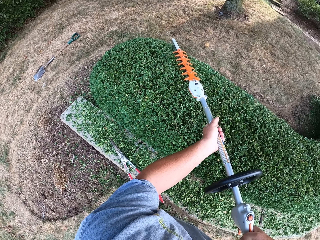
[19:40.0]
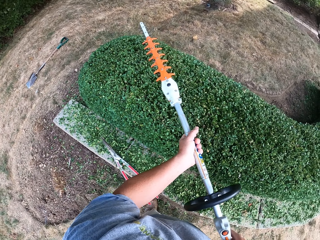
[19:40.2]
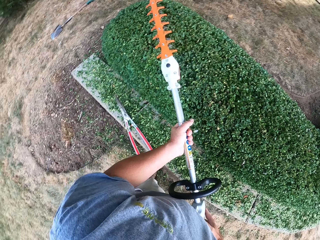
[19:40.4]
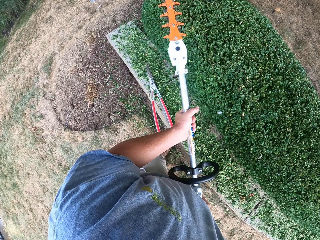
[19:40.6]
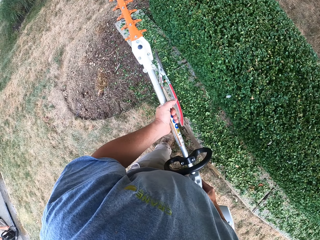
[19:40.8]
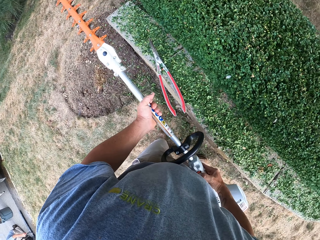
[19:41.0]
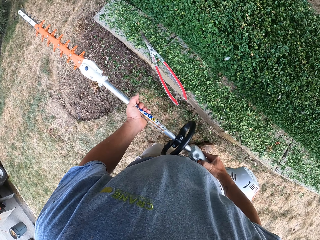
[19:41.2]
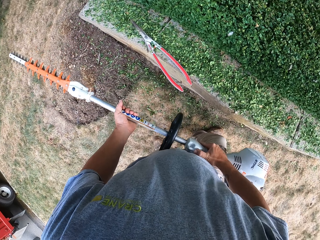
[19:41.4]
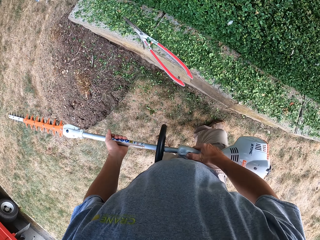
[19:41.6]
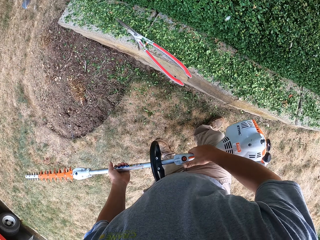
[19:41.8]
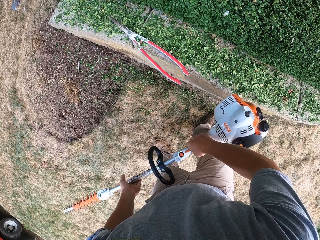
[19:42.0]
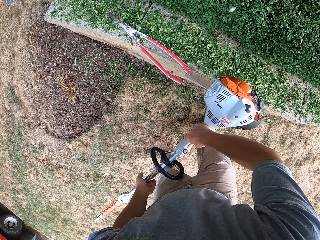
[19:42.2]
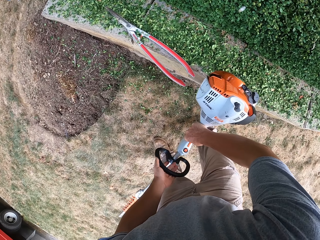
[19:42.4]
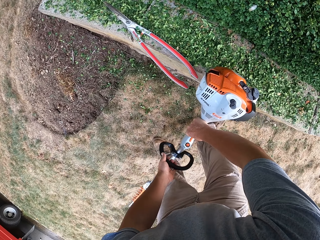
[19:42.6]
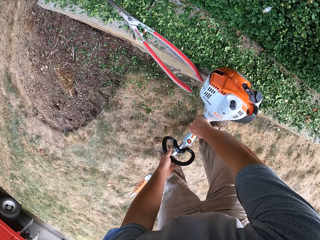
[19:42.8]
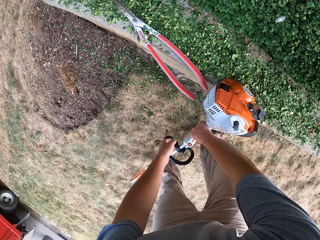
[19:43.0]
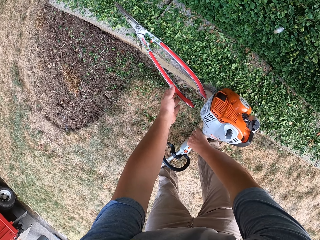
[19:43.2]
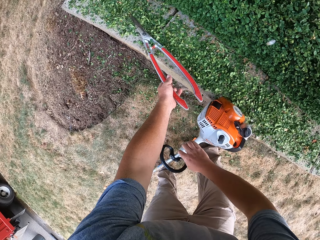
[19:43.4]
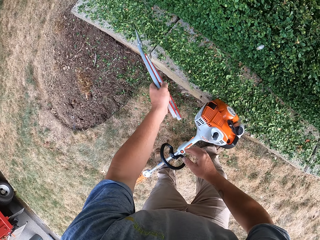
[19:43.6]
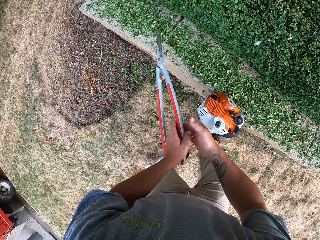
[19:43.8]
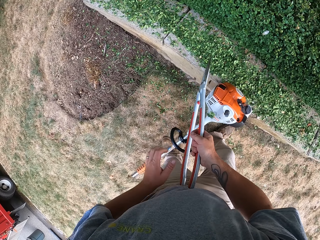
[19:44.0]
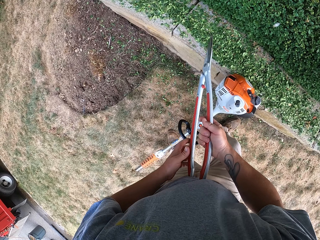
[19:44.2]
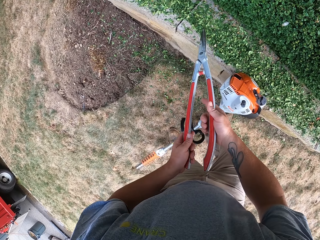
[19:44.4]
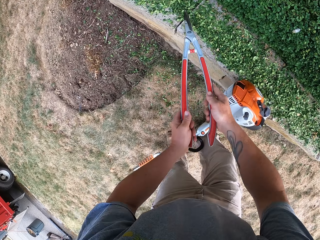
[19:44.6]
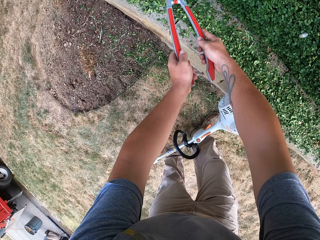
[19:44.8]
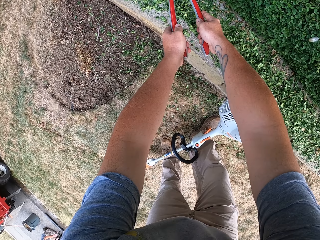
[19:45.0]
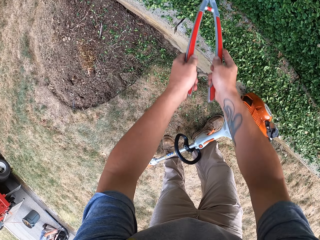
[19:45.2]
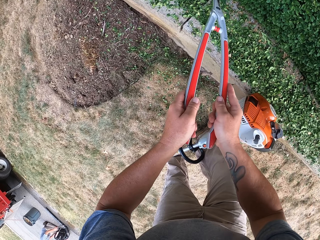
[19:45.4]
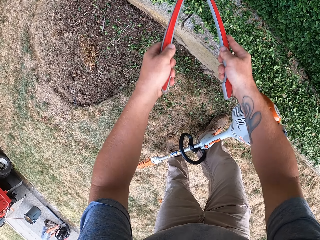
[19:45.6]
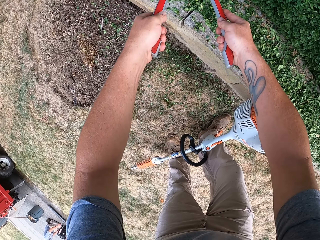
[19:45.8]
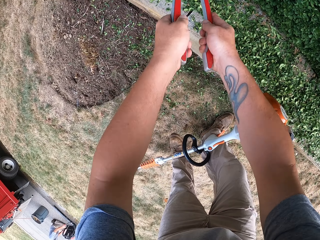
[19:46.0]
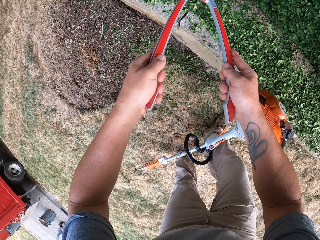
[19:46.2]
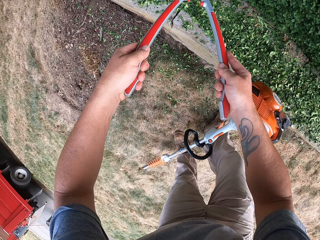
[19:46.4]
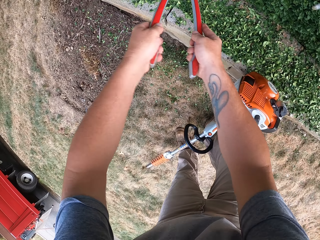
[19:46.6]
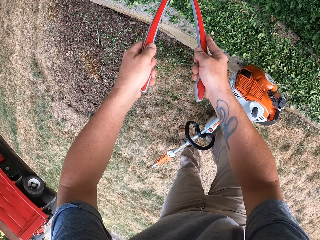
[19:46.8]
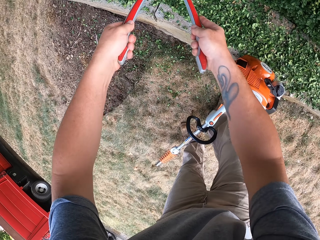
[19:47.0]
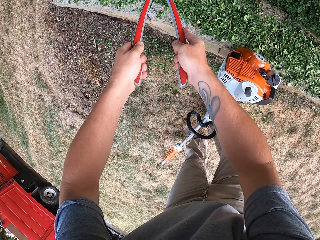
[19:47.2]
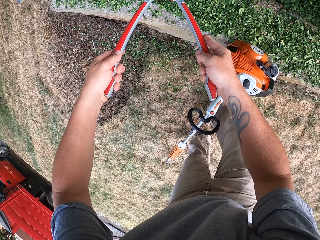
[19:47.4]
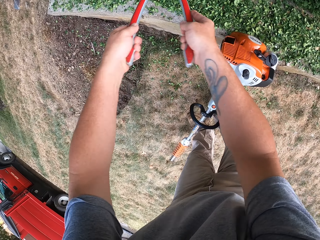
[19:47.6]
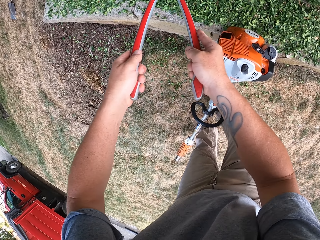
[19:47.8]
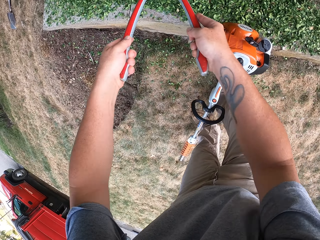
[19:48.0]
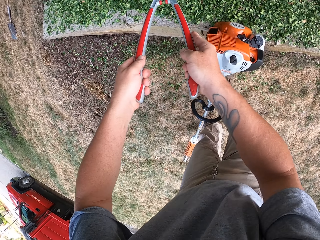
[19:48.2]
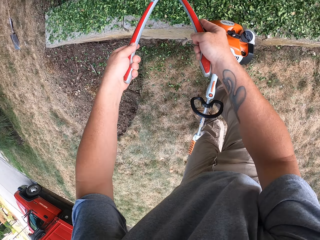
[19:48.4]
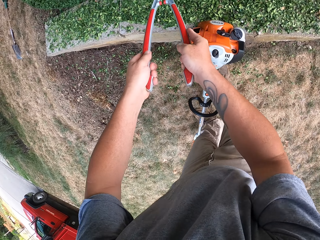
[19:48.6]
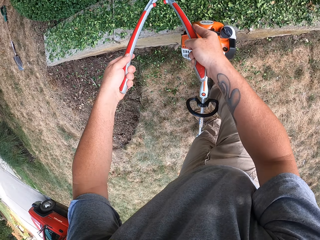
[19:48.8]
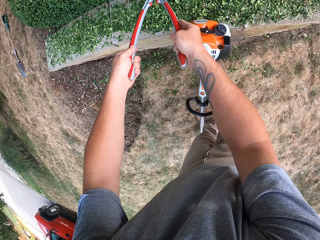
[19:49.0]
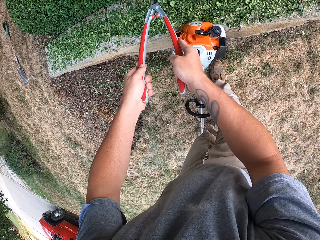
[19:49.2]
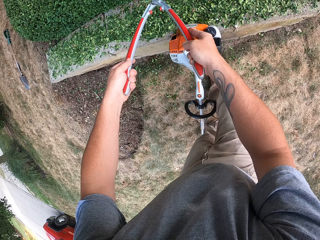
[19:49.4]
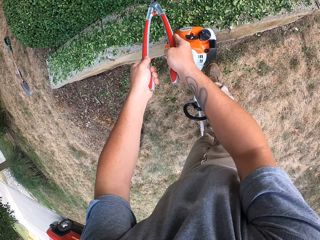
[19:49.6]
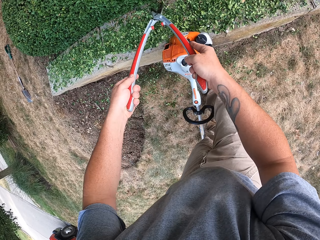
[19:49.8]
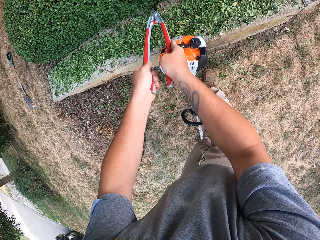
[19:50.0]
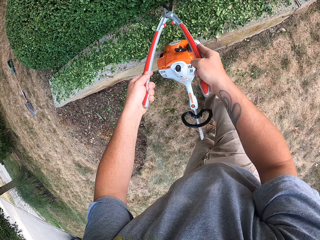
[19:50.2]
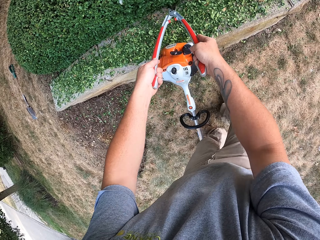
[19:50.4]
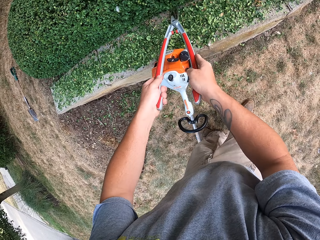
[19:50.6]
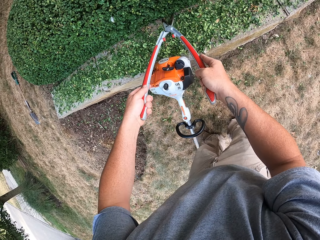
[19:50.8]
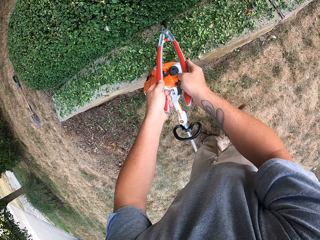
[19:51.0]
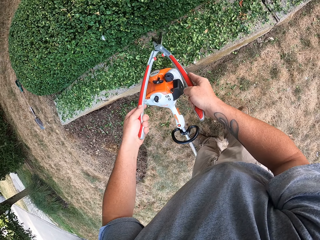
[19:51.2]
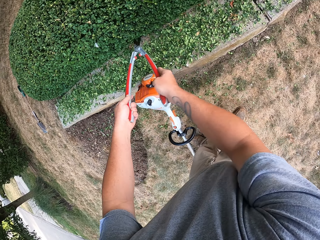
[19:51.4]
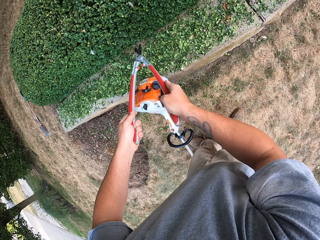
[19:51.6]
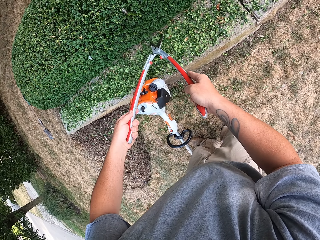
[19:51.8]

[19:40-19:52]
The camera wearer stops trimming. They put the grass trimmer down. They pick up the pruning shears or bush scissors. They trim the fence. They cut the bush with the scissors.

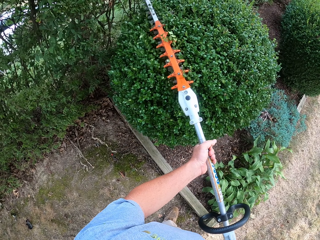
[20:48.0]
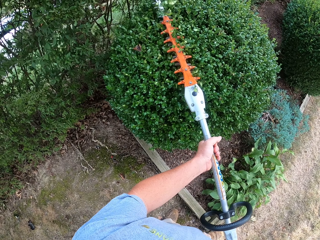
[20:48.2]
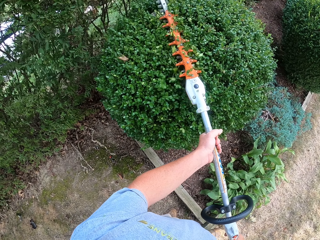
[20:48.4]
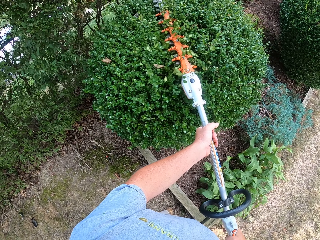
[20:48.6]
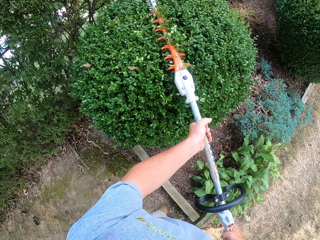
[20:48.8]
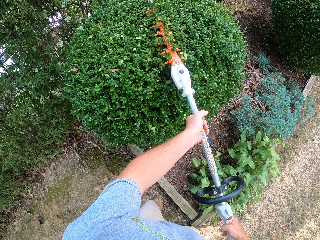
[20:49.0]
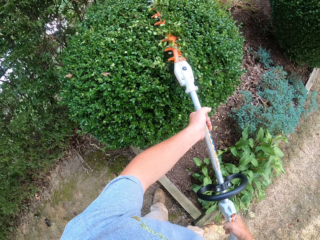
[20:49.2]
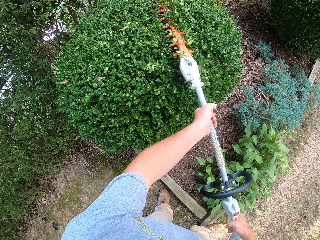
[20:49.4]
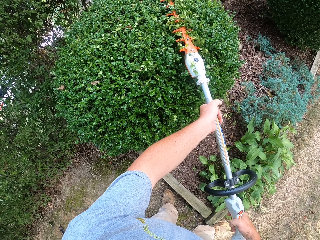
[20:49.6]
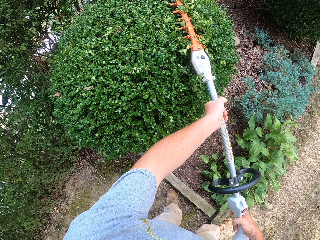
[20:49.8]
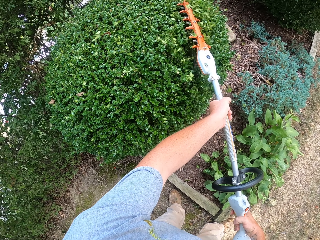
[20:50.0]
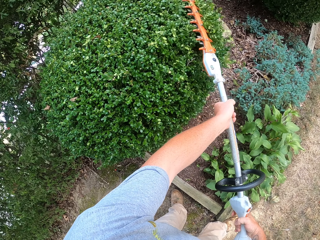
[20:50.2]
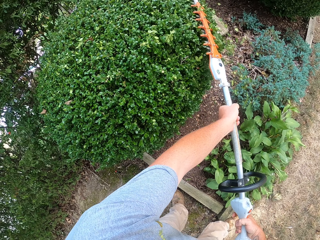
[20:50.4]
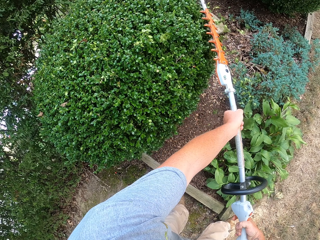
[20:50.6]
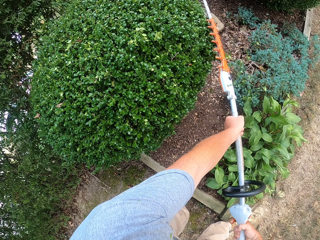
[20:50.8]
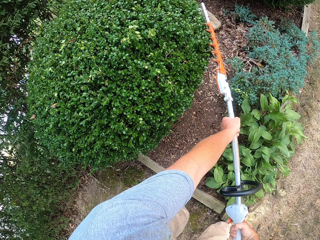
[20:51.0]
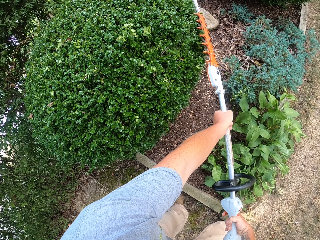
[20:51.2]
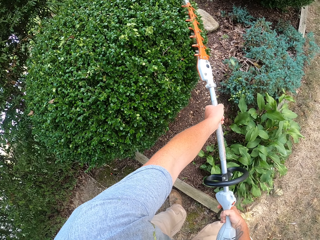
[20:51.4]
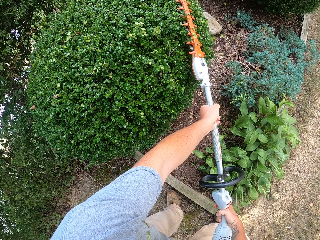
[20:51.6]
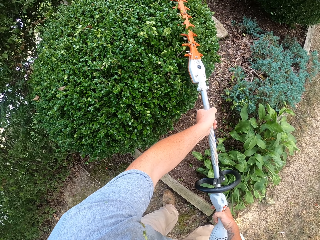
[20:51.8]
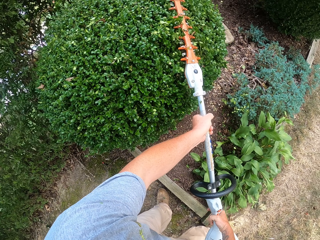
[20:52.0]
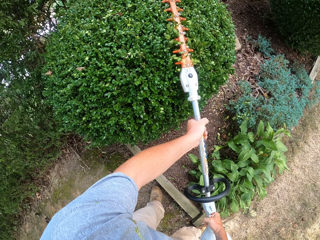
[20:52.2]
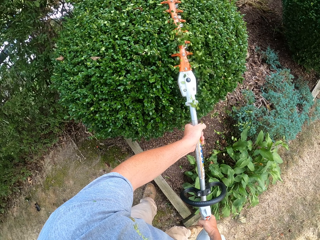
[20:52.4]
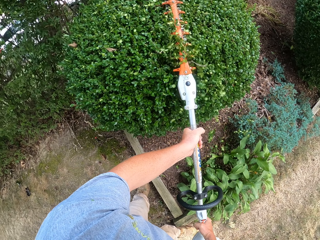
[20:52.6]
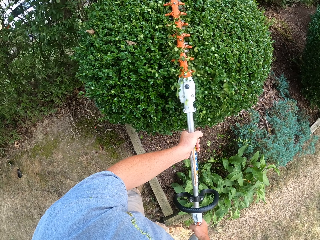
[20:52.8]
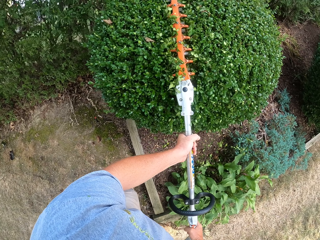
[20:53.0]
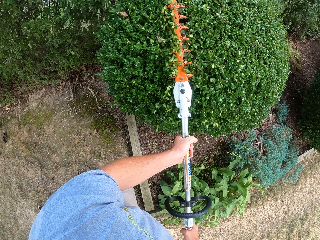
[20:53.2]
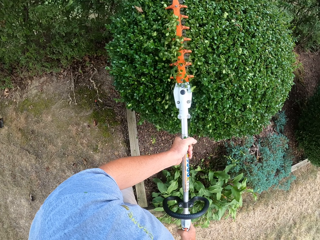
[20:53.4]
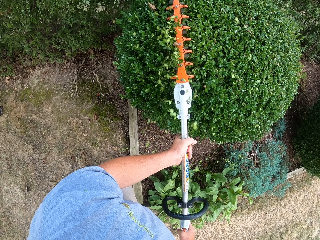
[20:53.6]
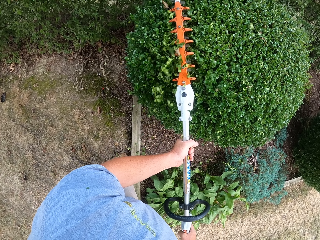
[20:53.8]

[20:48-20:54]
The camera wearer trims the bush with a trimmer machine.
